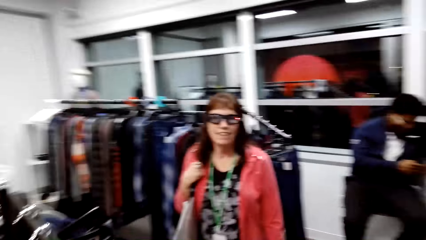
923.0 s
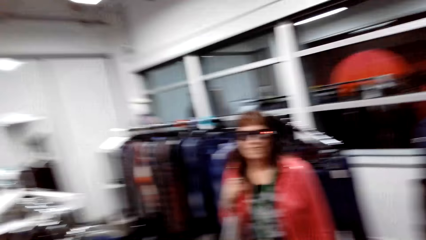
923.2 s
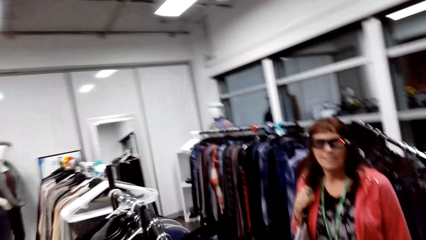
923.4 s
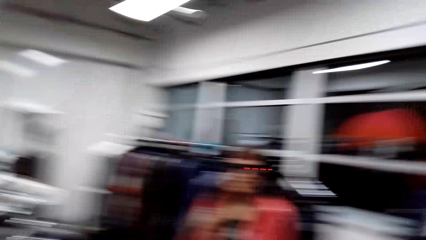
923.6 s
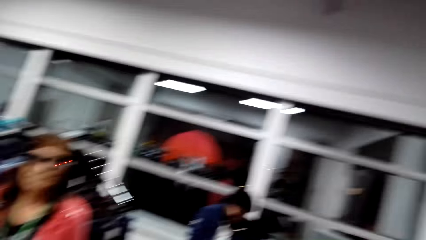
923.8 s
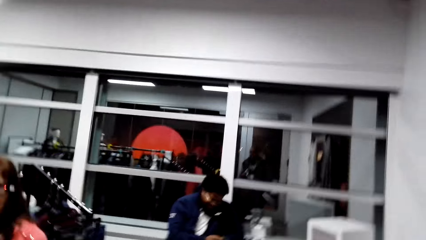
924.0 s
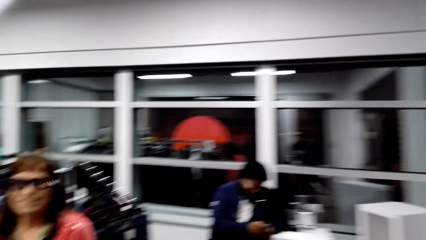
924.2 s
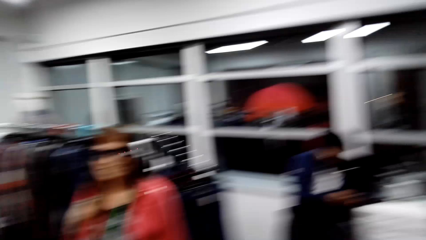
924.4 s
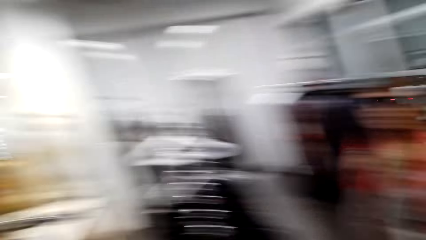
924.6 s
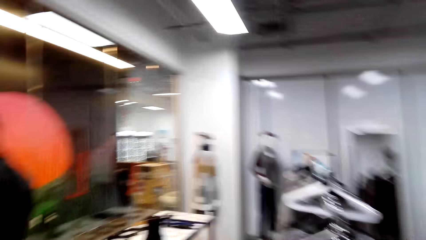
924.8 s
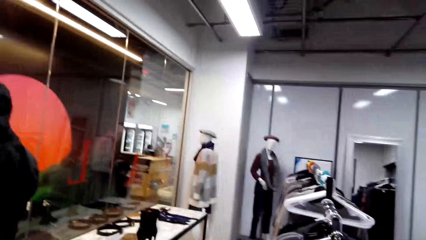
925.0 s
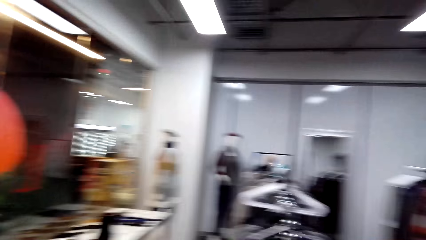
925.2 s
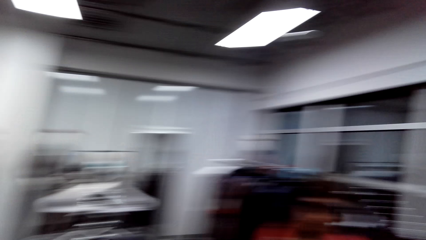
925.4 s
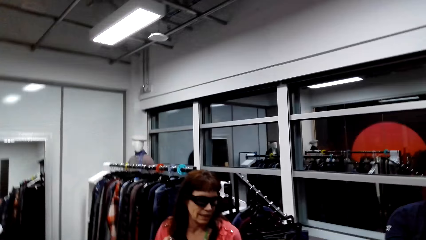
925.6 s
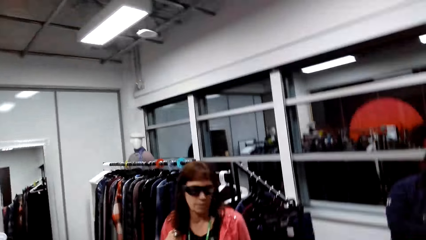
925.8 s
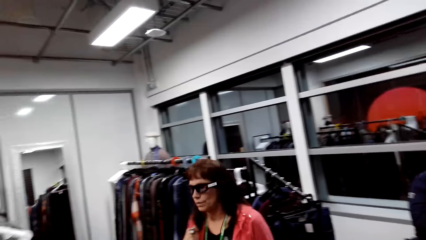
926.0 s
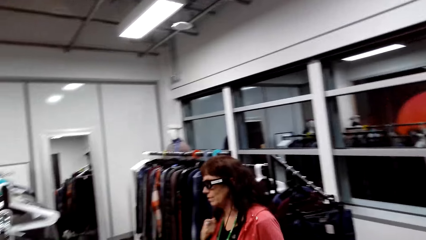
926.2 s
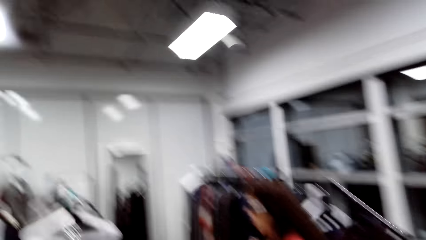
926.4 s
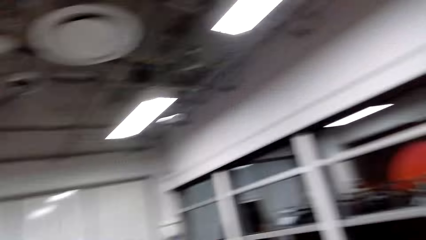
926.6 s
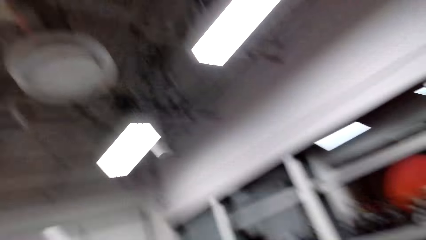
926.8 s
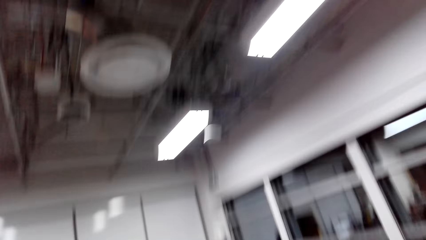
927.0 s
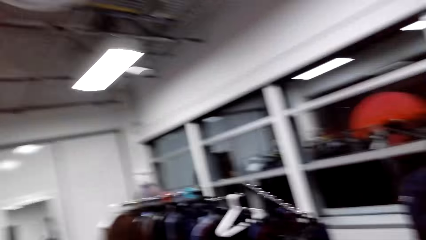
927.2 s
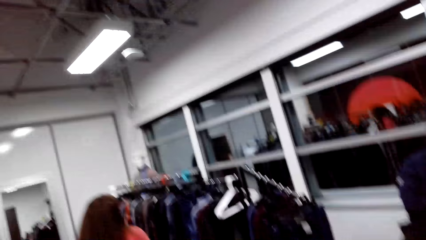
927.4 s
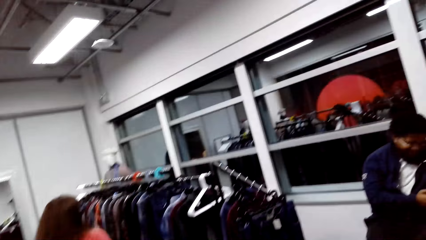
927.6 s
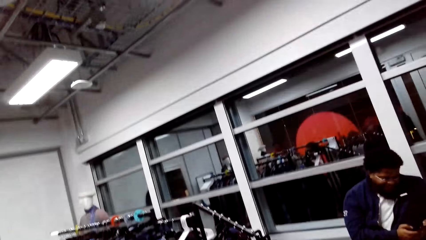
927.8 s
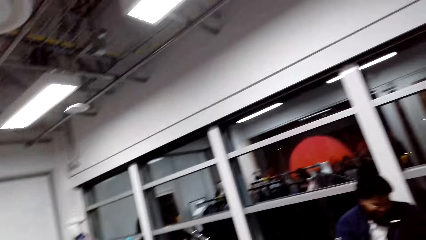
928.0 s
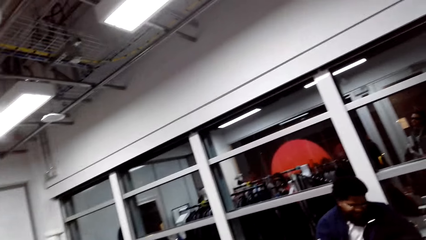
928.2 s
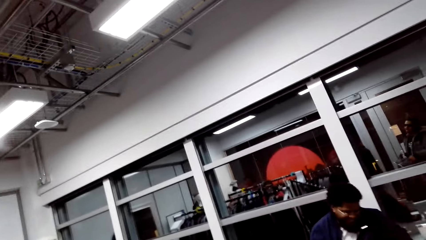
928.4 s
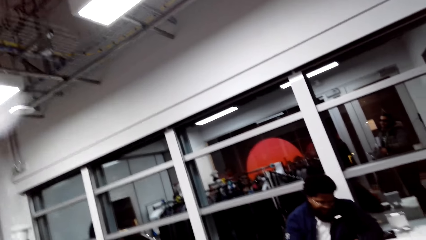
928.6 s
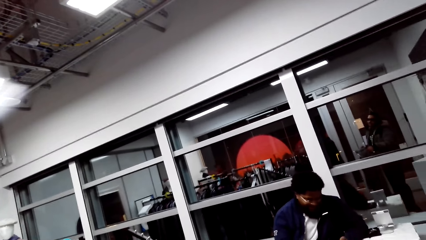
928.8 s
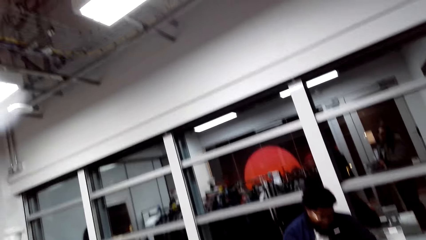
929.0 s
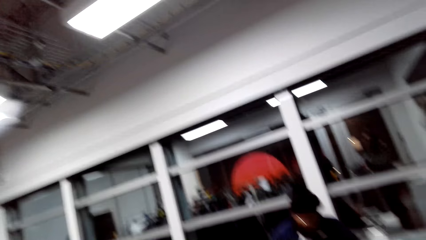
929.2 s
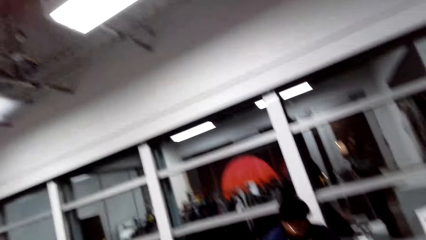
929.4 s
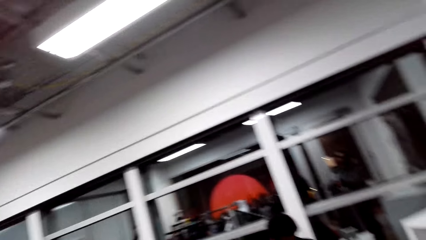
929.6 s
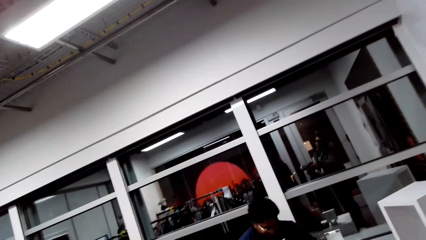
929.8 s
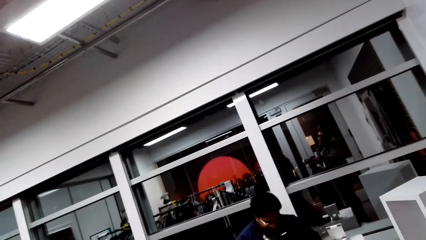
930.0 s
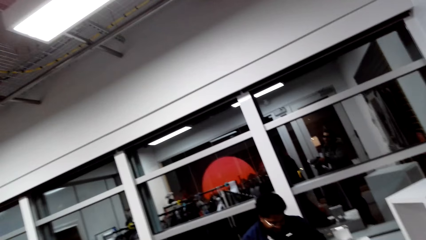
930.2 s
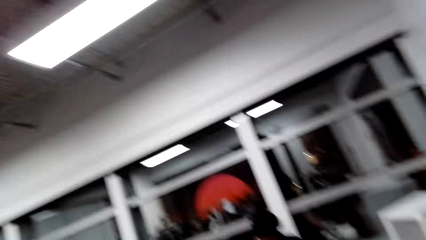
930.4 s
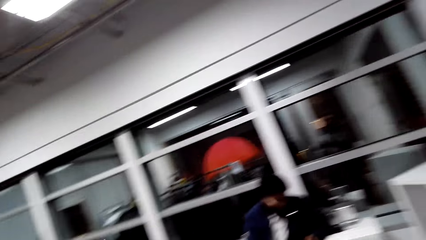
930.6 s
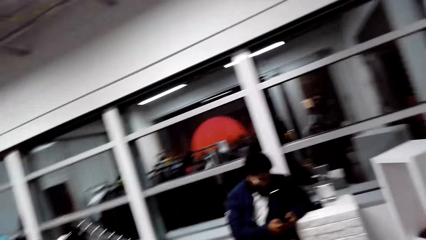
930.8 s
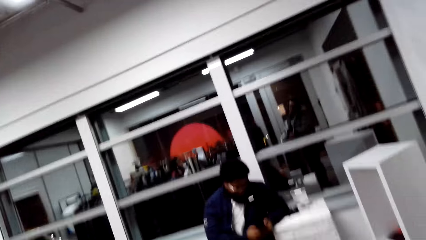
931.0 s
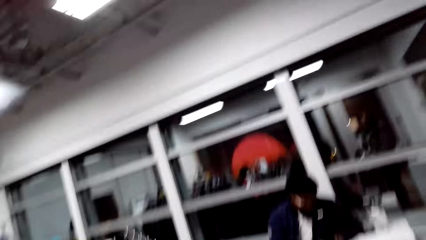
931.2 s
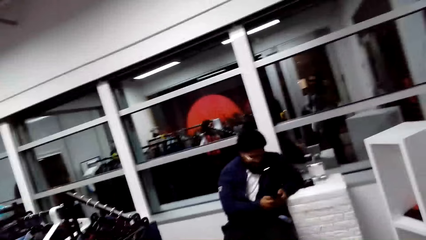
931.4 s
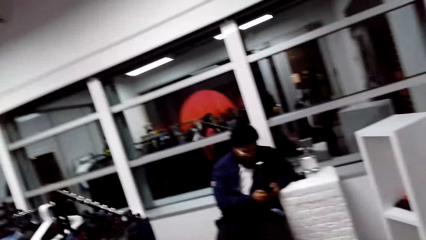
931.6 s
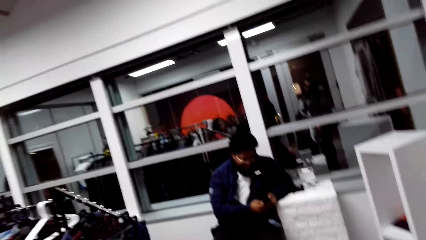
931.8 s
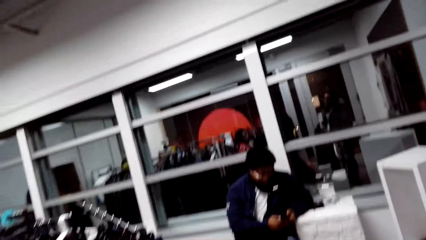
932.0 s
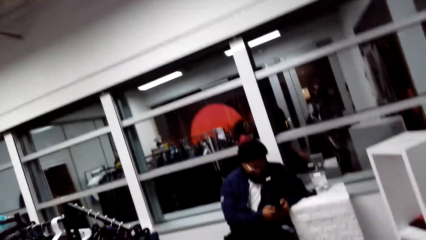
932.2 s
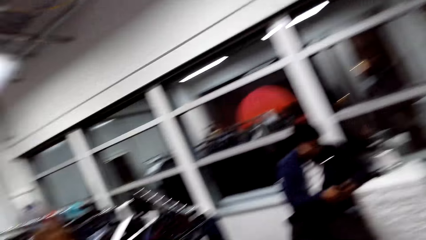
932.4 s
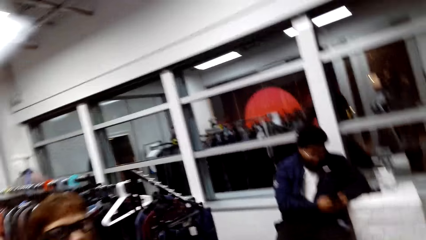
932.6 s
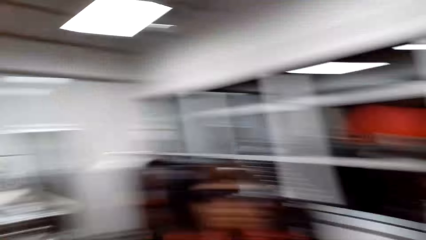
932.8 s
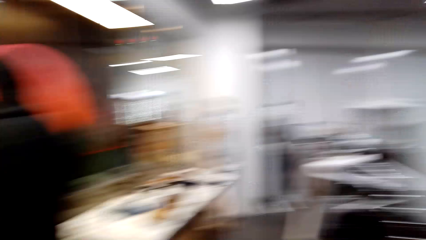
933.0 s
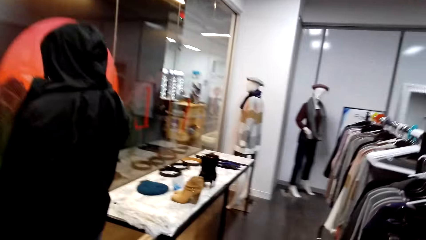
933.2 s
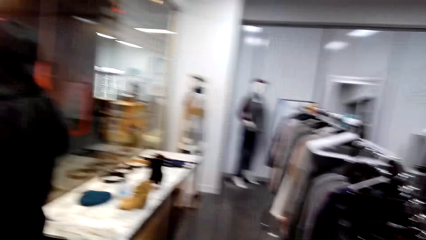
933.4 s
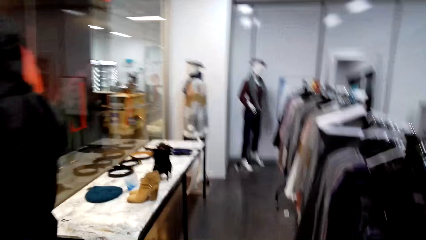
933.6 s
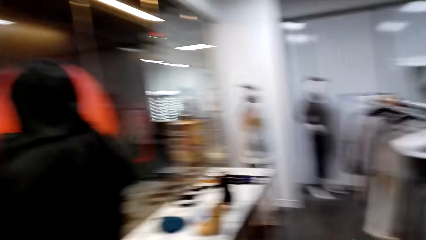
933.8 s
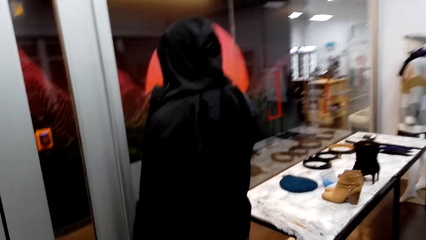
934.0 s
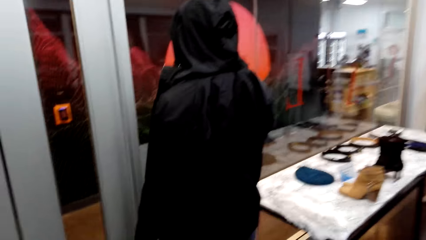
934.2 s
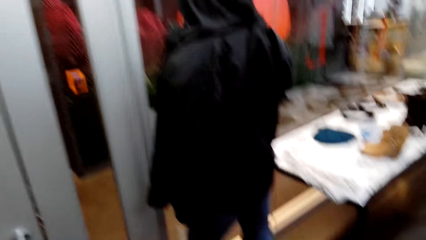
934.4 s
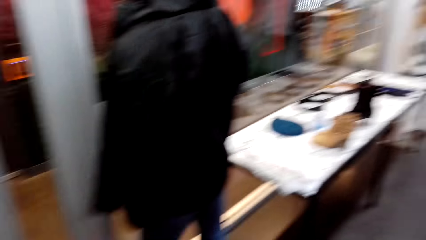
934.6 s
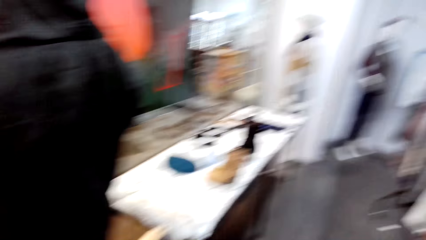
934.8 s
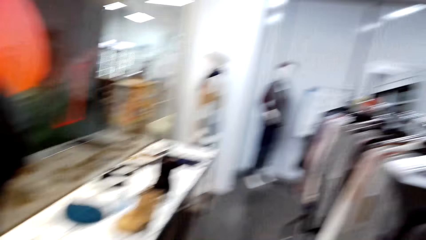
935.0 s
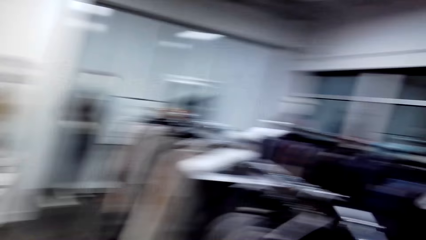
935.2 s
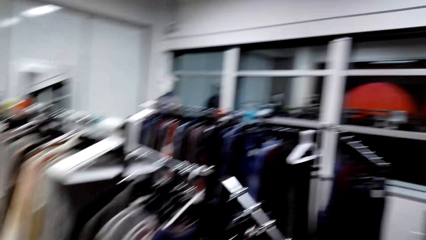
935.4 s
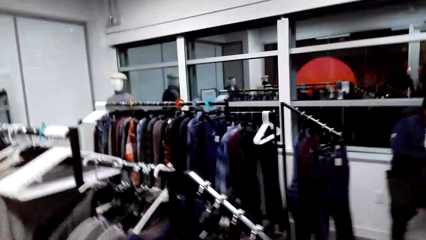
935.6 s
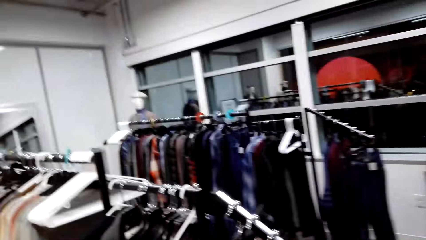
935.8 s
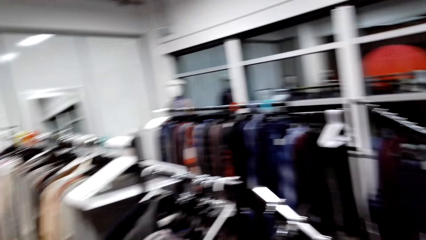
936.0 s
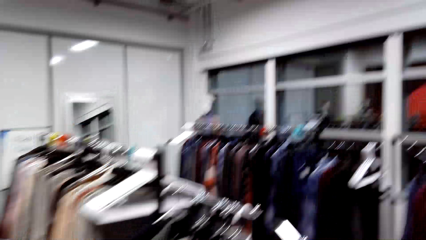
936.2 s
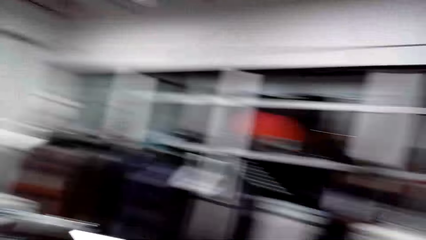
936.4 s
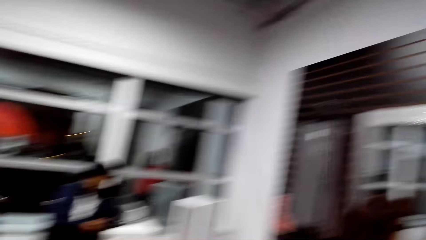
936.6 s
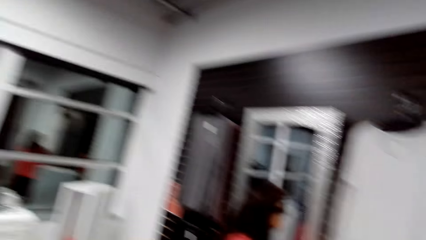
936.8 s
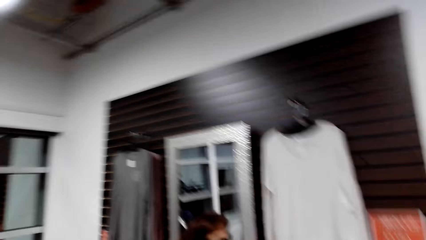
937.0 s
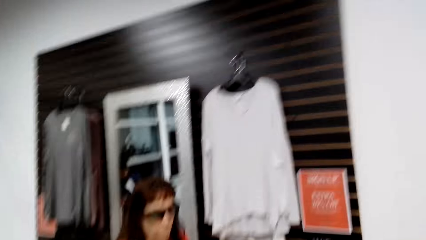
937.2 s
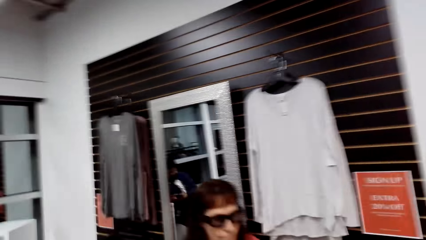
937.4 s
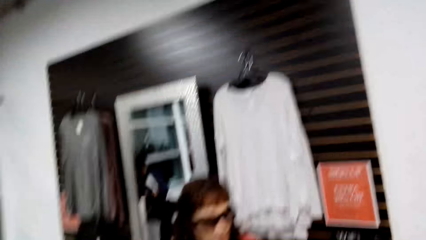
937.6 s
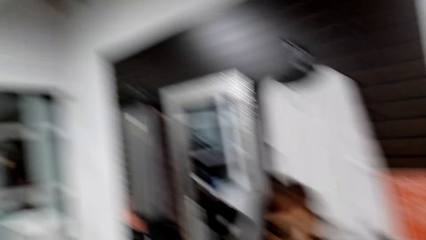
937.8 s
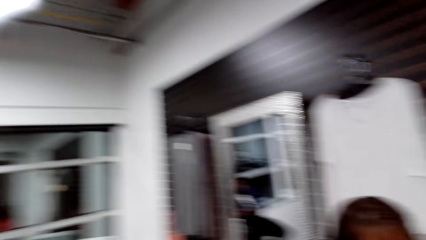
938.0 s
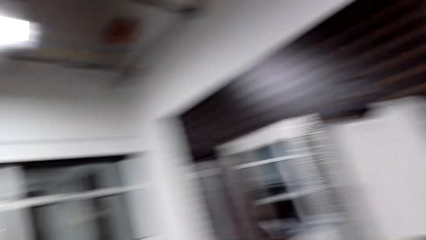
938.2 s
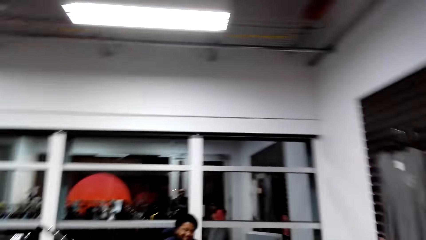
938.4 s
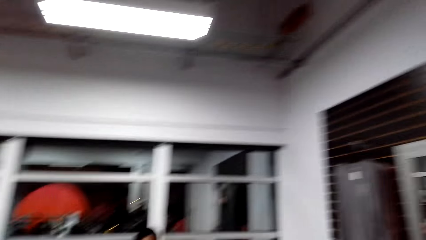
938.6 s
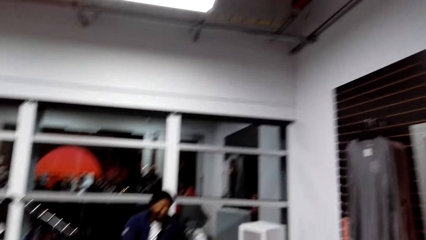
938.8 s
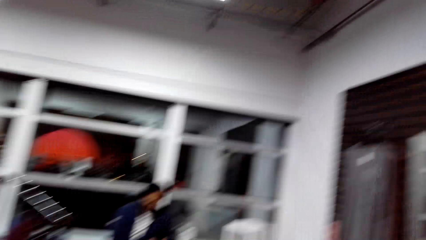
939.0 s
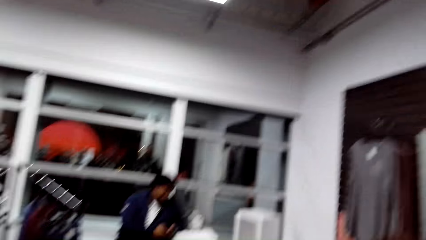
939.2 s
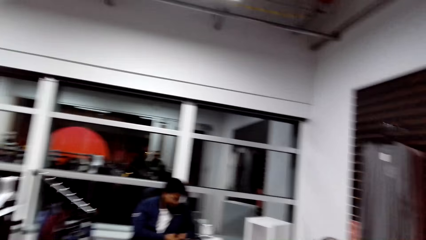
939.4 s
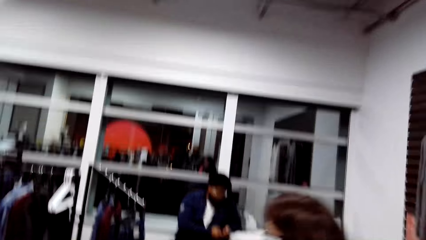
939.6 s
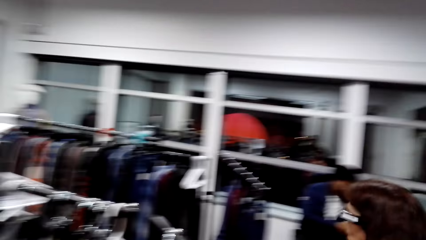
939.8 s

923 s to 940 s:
The camera wearer dialogues with a man. They walk around the store. The man uses a phone. The camera wearer walks around the clothing store. They dialogue with the man.
